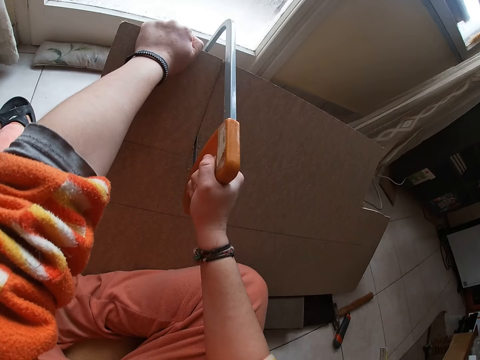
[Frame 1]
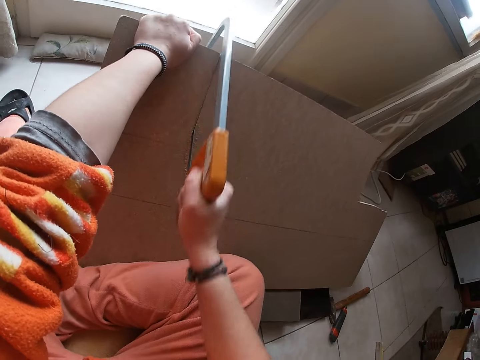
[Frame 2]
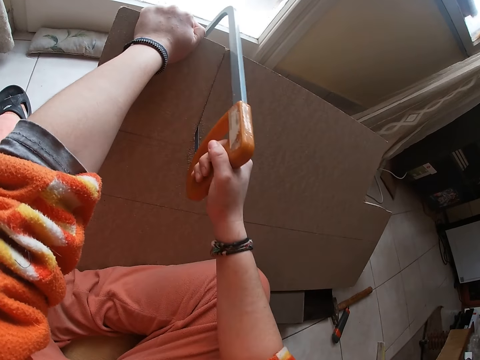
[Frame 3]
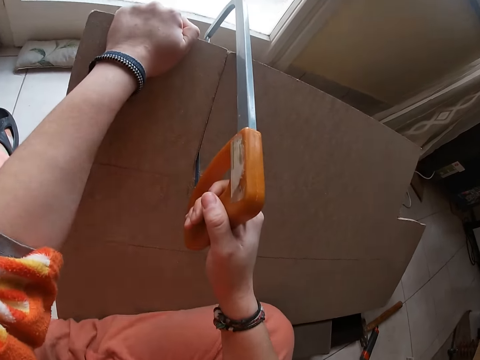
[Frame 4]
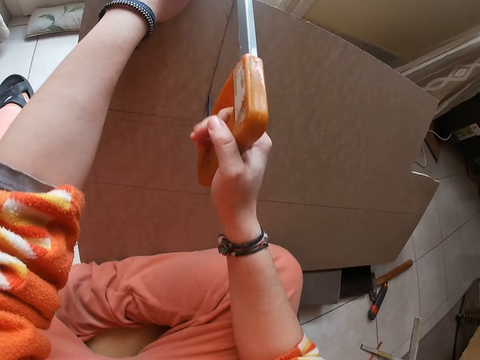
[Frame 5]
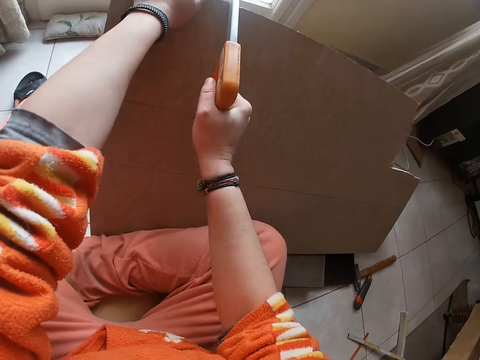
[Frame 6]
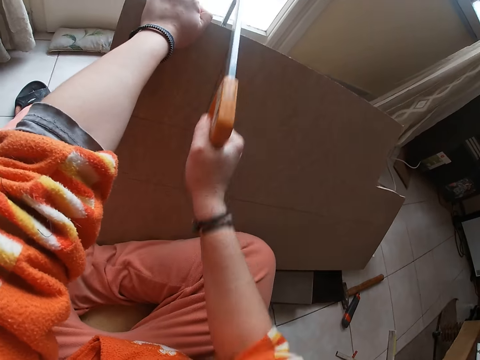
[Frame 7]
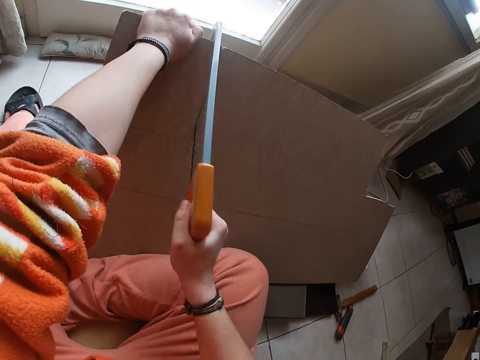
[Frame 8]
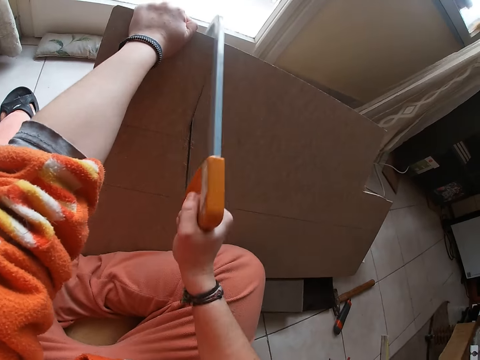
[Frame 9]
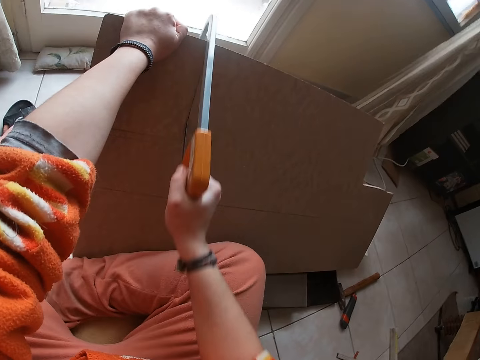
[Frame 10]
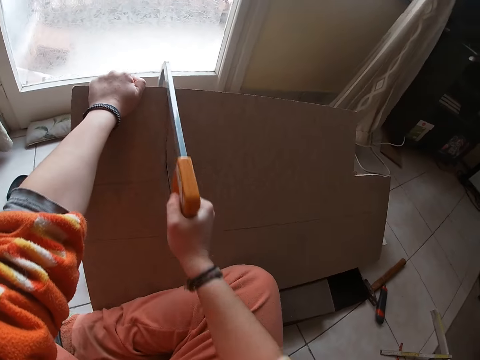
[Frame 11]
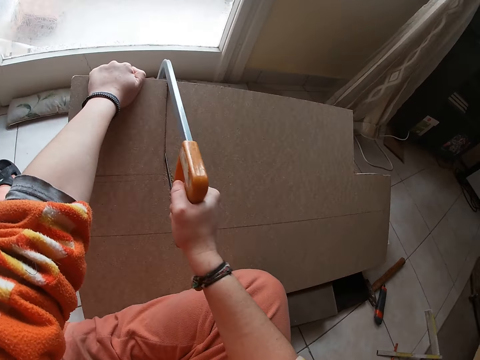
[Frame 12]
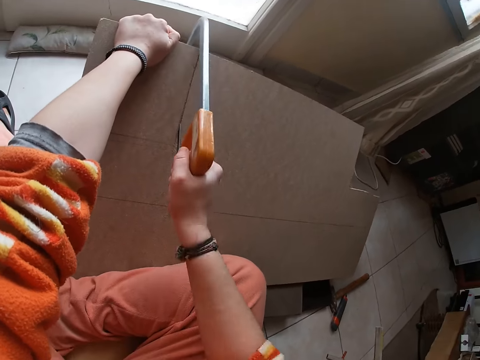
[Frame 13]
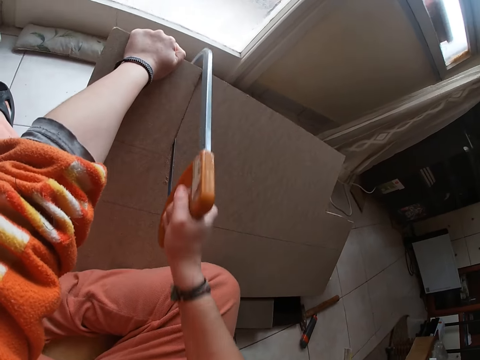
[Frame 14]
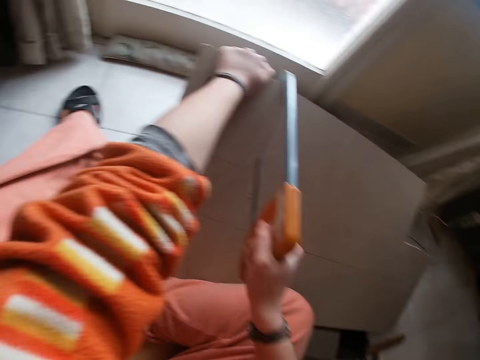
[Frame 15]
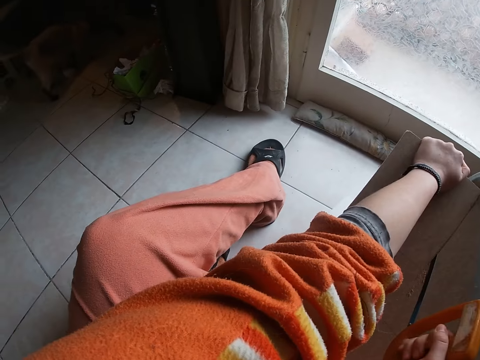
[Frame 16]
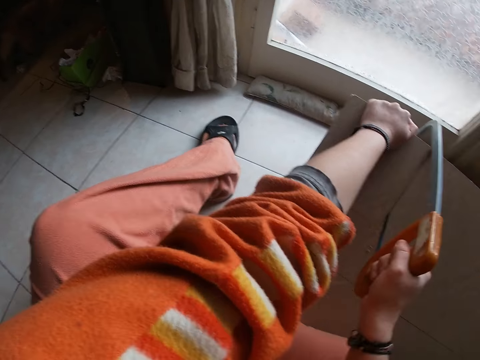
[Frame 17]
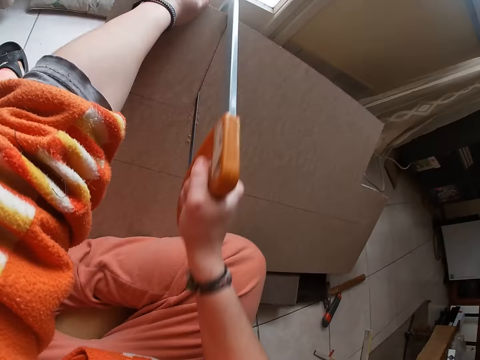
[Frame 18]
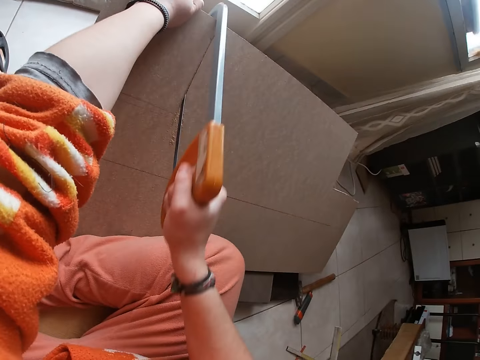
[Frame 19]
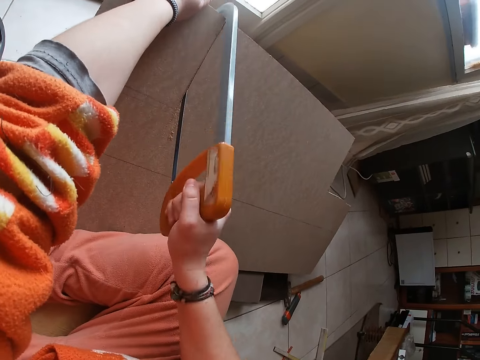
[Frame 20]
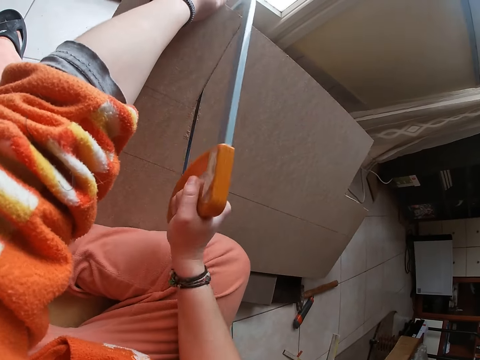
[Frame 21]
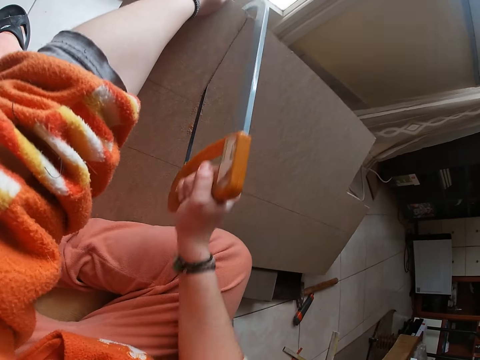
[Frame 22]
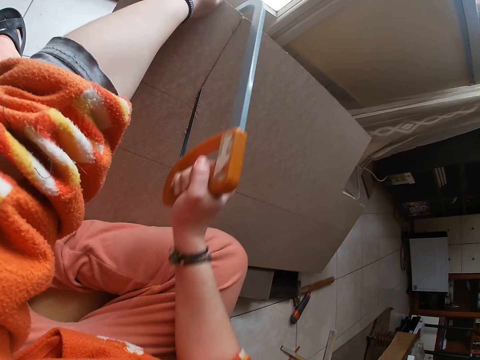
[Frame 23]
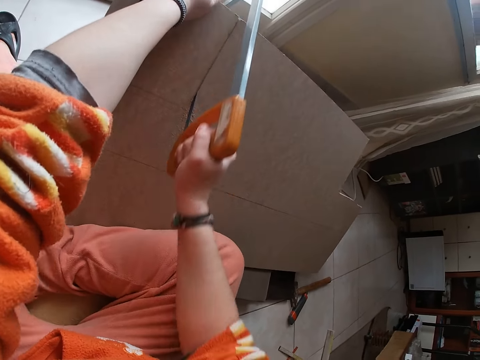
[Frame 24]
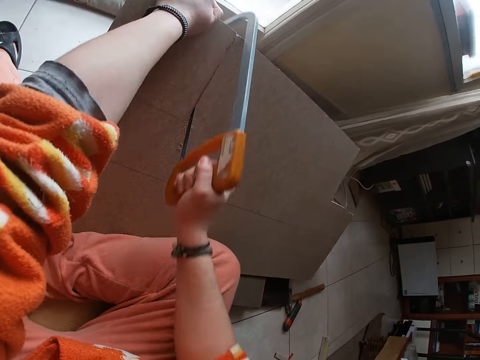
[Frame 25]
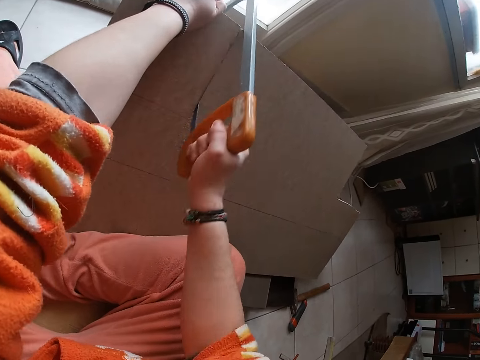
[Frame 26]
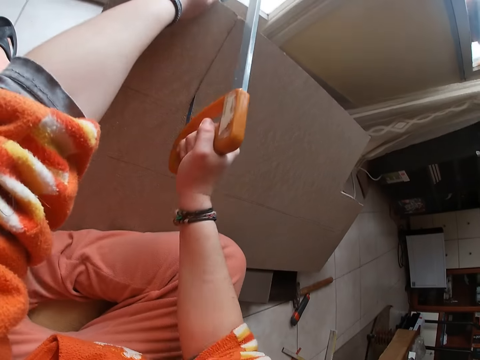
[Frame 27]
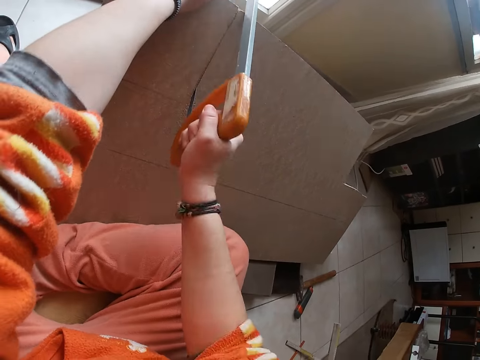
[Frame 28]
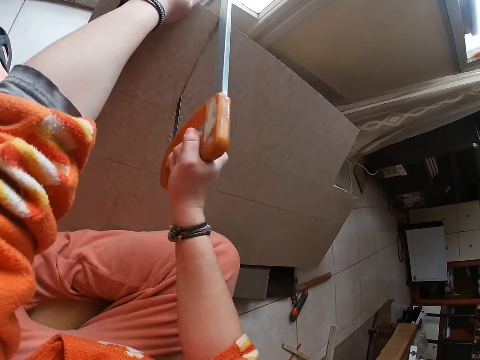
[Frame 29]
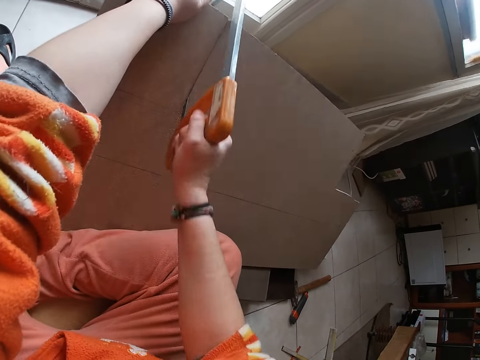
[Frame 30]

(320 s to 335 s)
The camera wearer looks at the plywood. They cut the plywood with a hack saw. They look around. They cut the plywood with the hack saw.

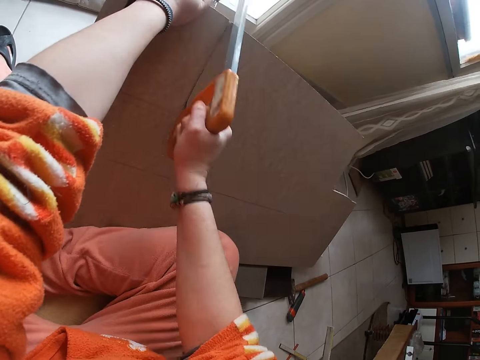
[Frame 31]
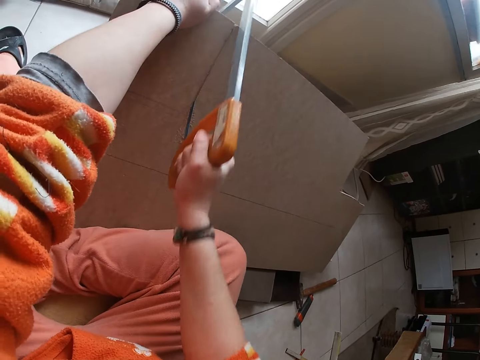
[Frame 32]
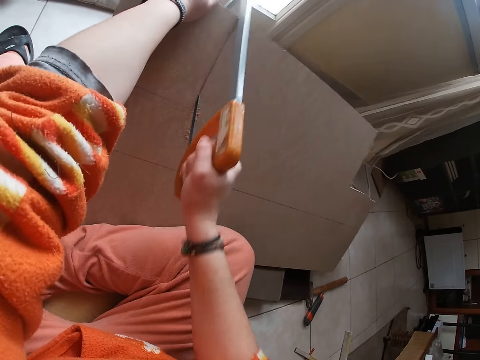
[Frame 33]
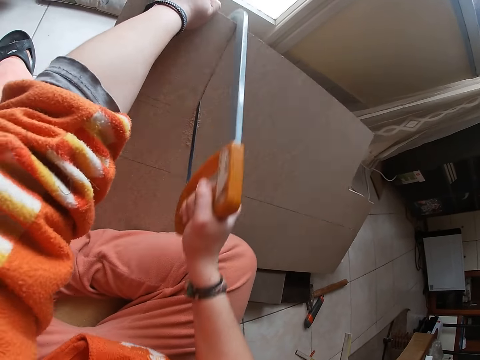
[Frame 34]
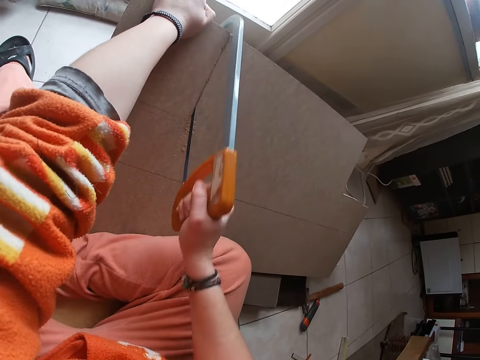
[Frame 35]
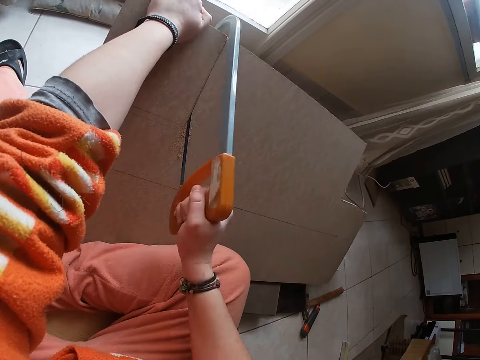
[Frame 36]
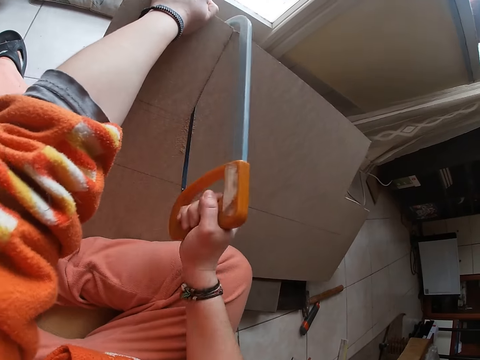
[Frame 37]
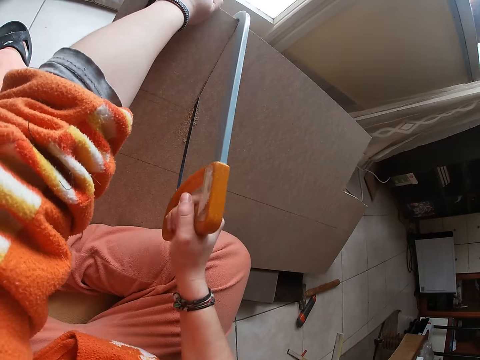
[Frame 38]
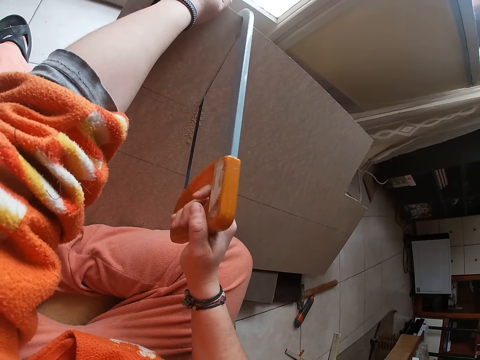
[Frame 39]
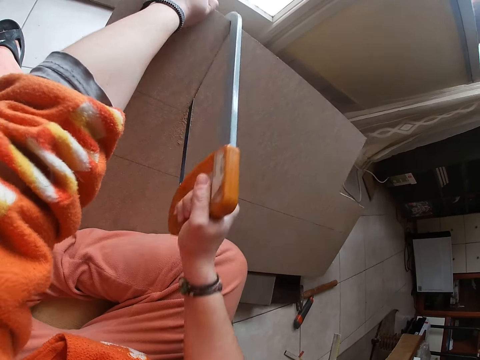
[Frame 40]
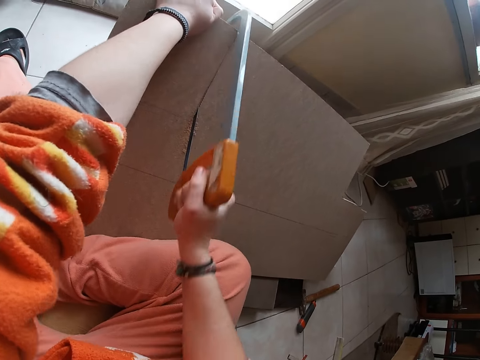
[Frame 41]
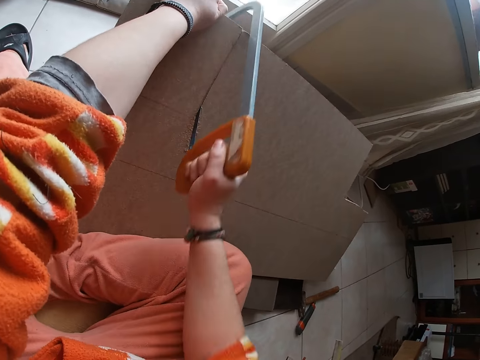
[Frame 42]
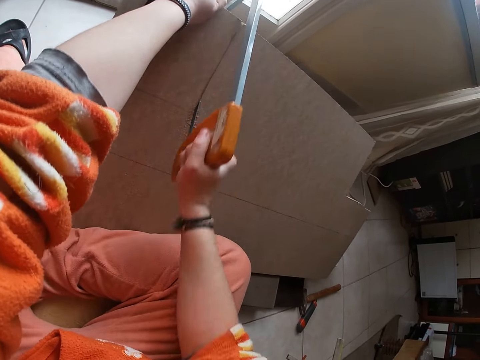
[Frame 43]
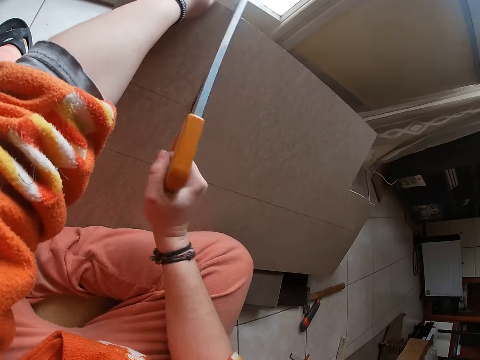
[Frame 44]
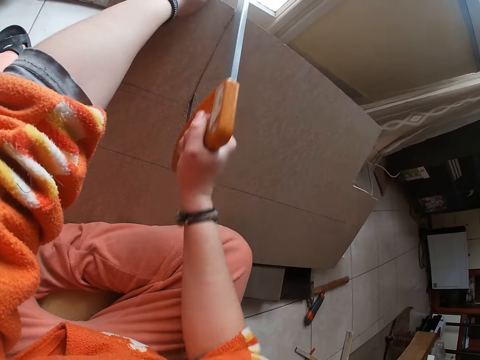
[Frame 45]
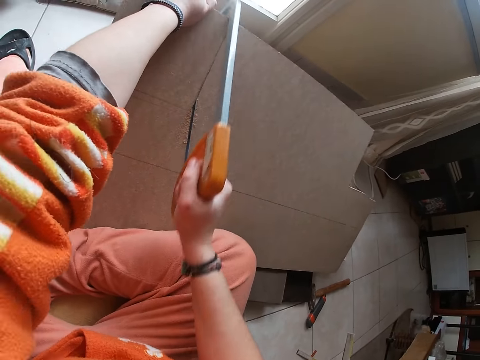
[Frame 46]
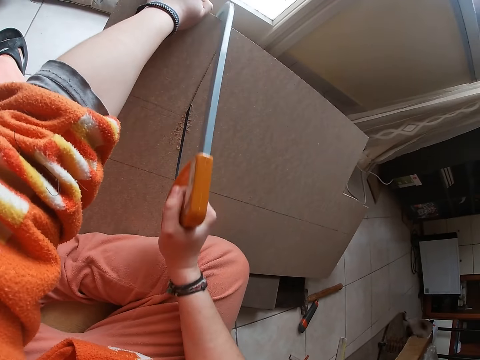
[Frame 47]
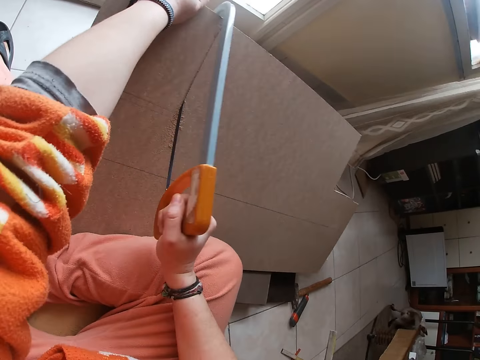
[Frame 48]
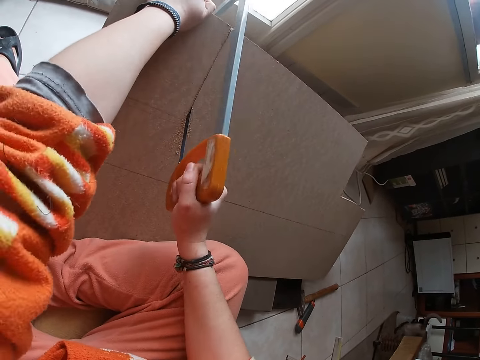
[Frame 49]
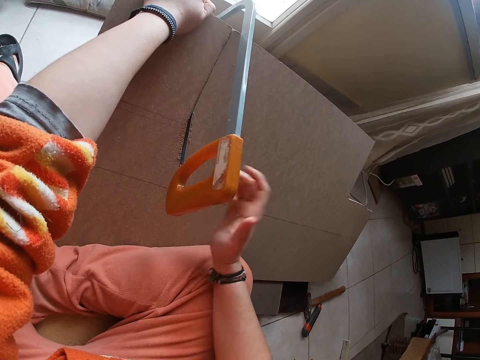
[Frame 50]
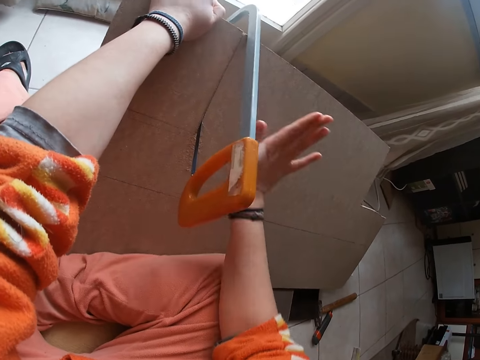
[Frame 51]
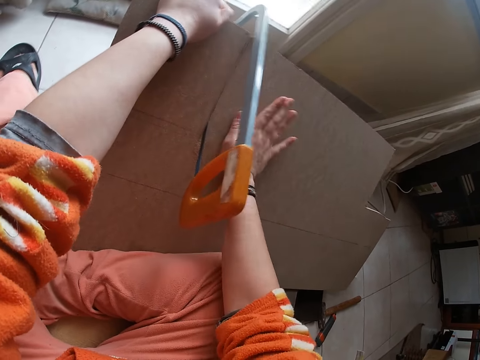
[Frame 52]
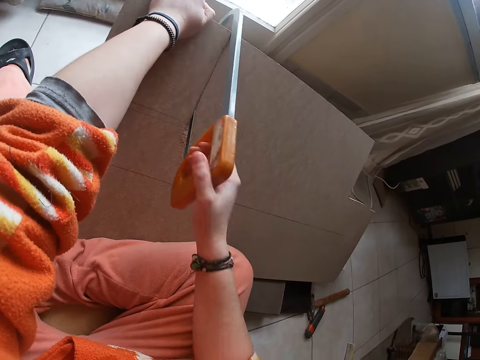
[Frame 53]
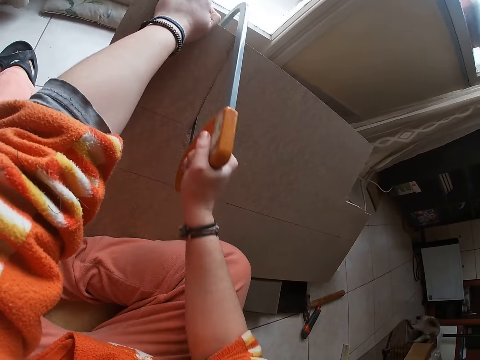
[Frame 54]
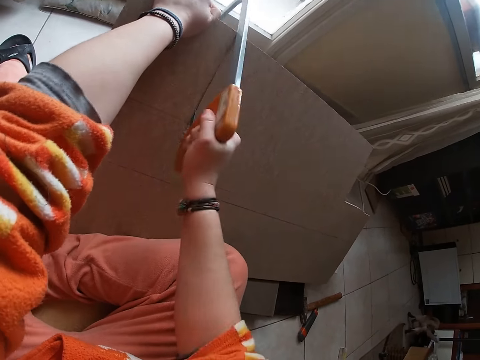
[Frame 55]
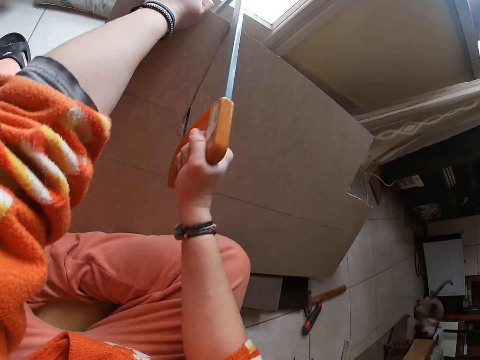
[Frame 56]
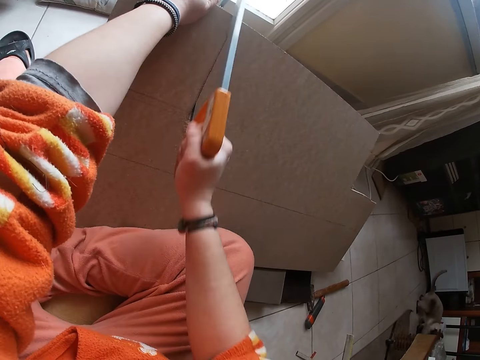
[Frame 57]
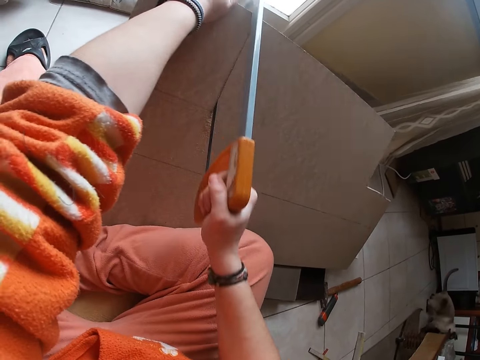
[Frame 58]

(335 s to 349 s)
The camera wearer lets go of the hack saw. He taps the plywood on the floor with his right hand. He cuts the plywood on the floor with the hack saw in his right hand.
